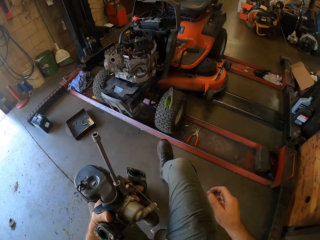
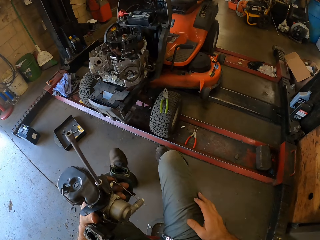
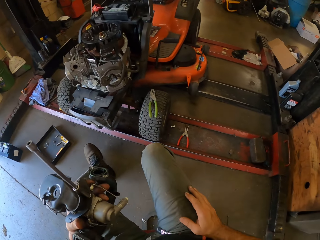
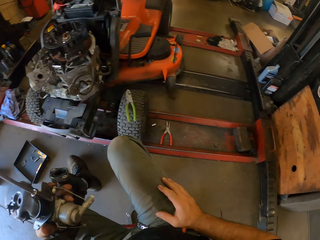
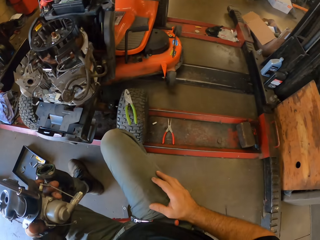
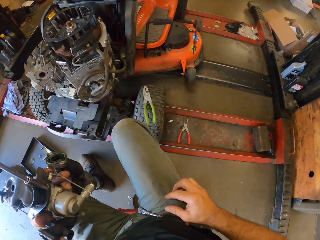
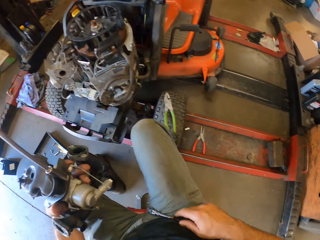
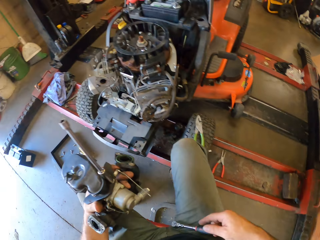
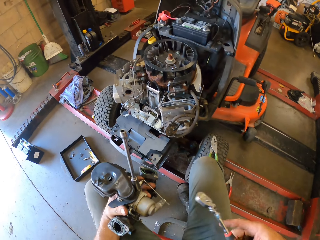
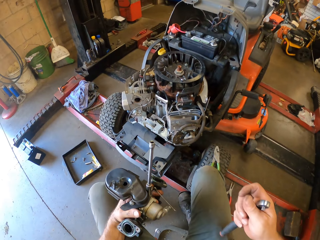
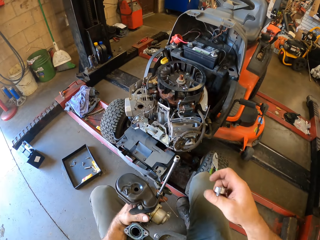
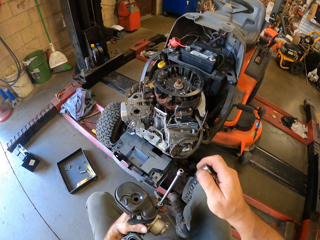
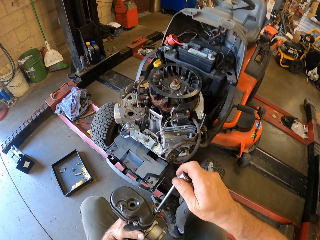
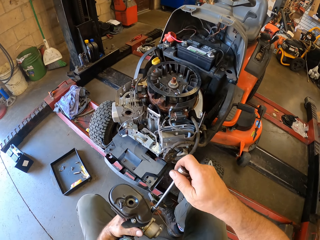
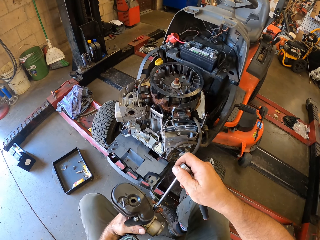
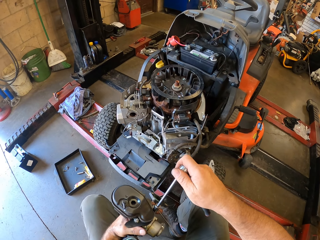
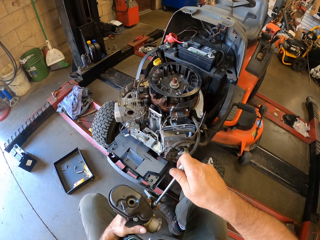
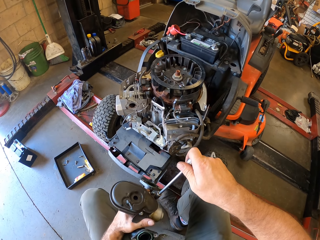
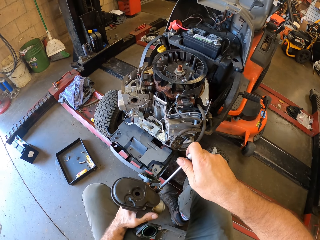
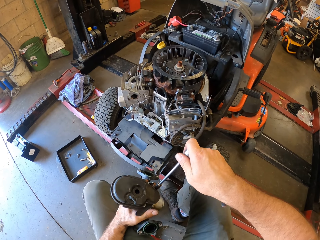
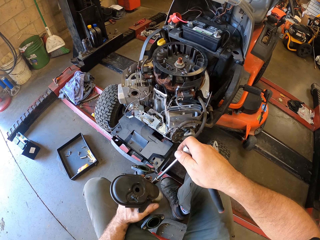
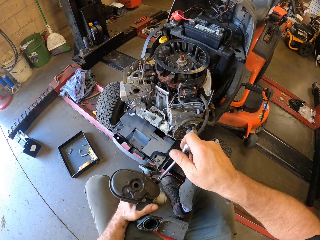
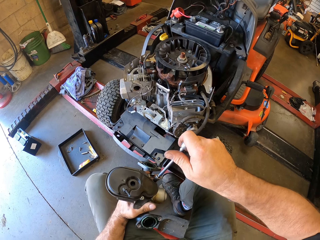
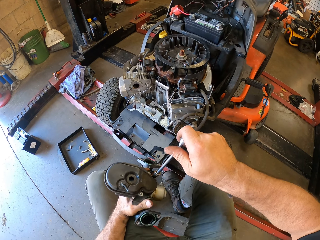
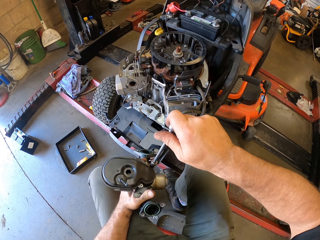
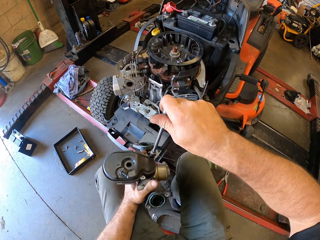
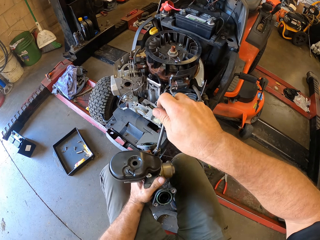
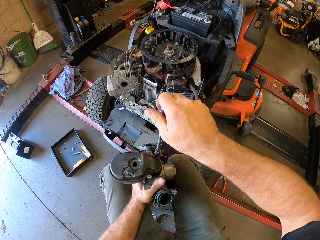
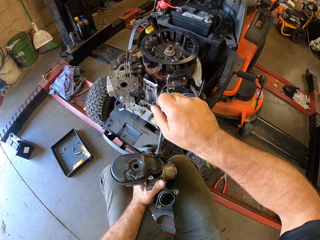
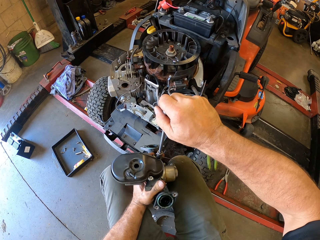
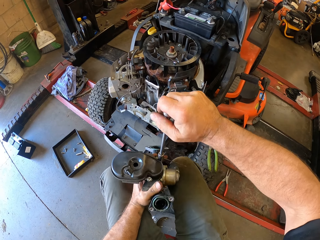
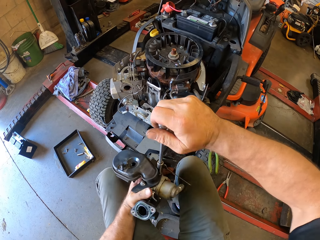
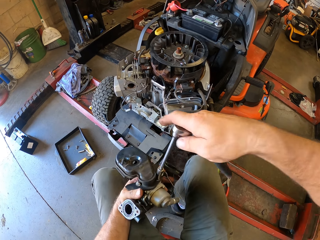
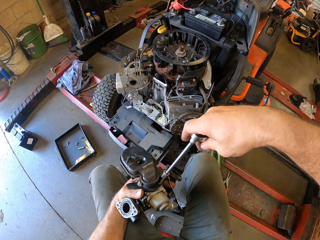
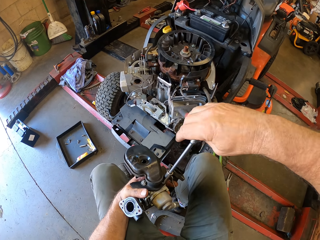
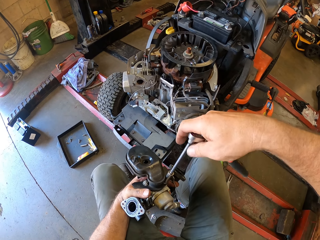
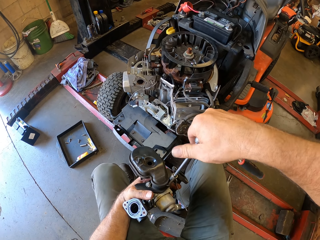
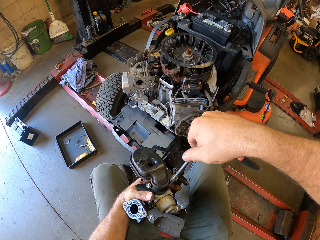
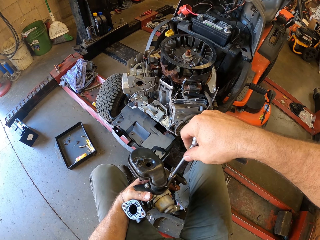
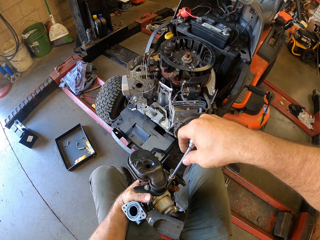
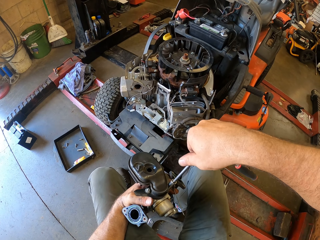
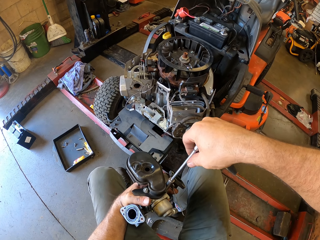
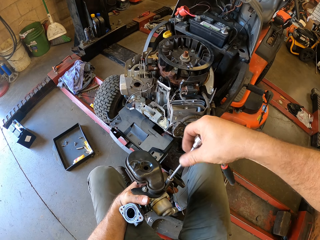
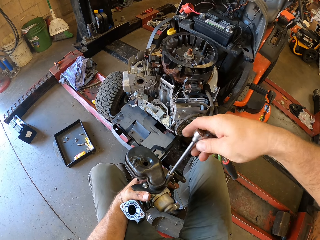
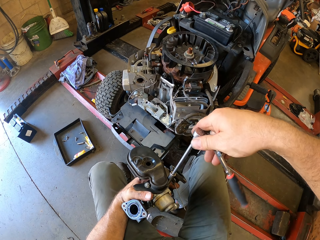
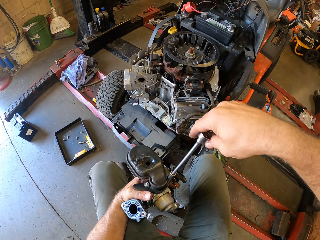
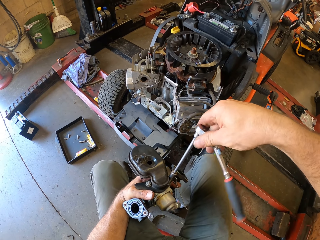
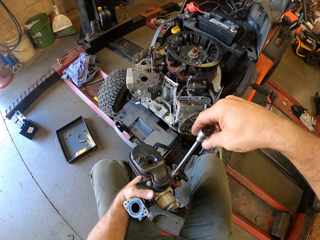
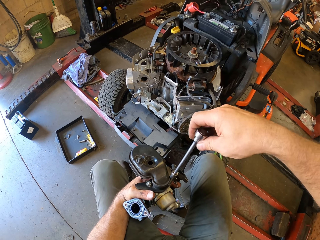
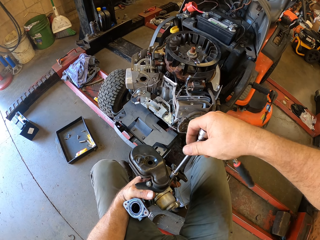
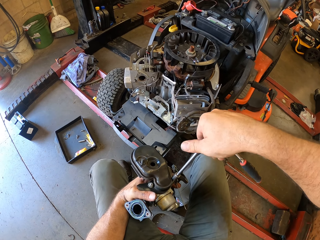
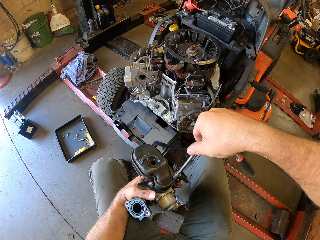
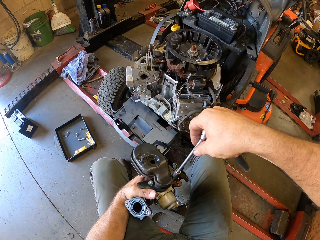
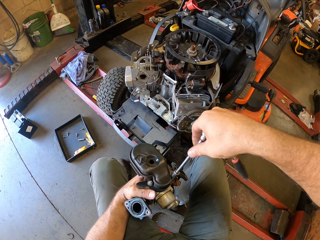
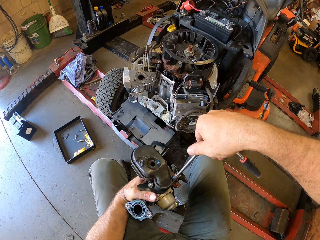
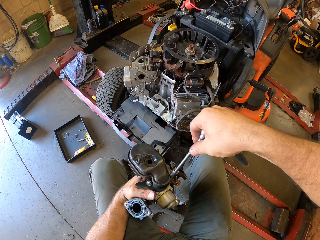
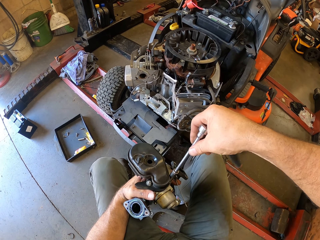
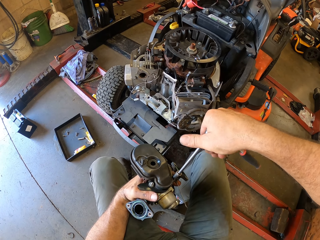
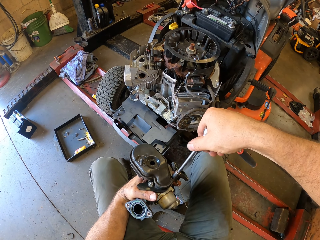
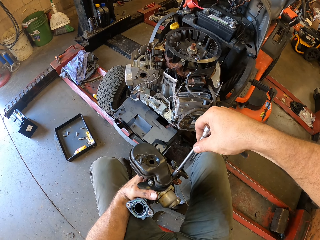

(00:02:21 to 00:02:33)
The camera wearer picks up the detached part of the torque wrench on his lap. He attaches the torque wrench. He unscrews the screw with the torque wrench.

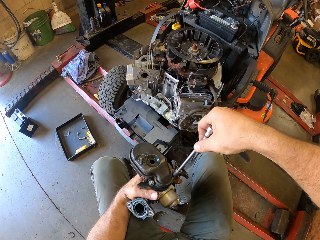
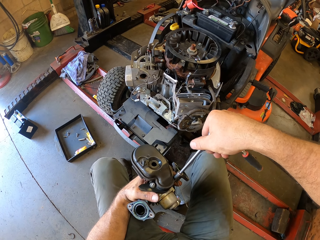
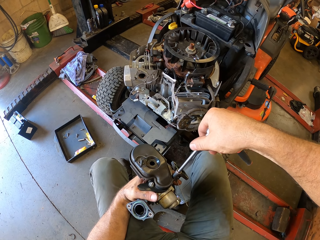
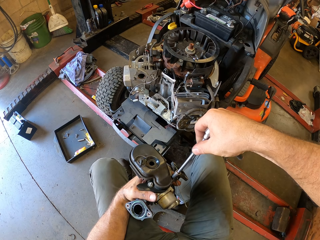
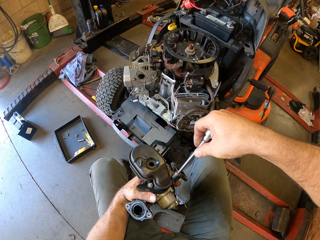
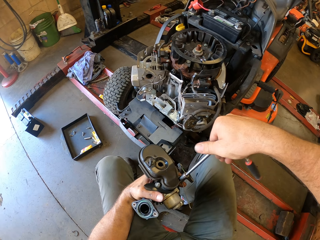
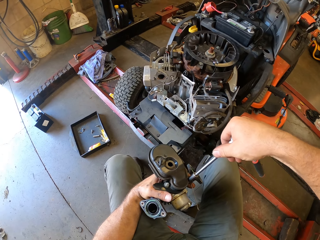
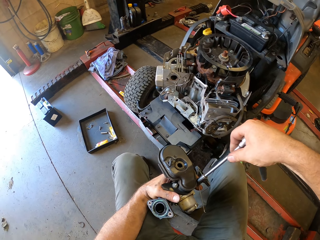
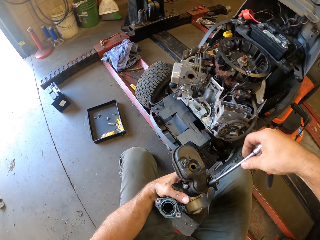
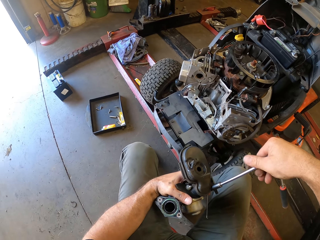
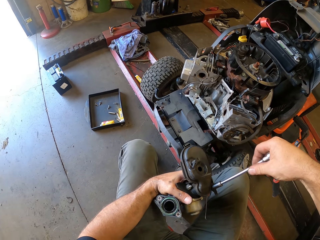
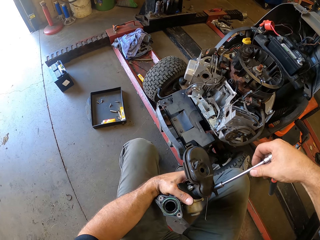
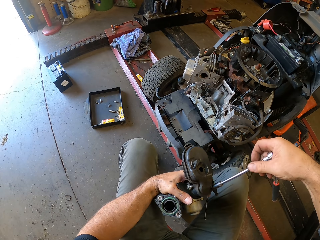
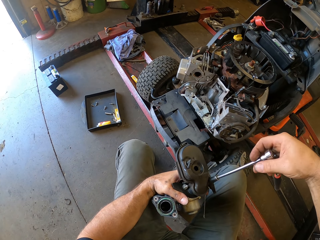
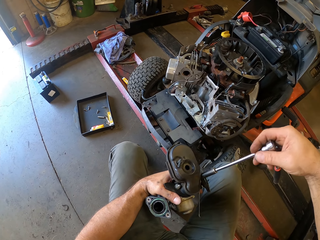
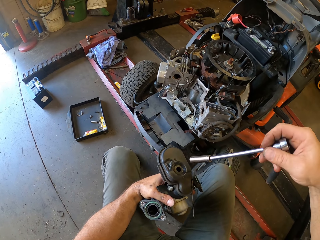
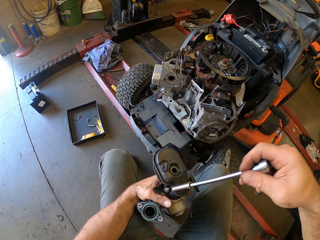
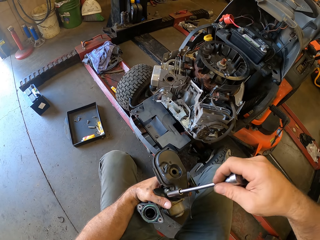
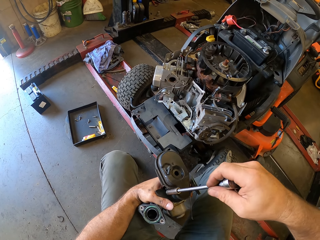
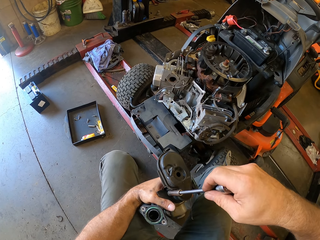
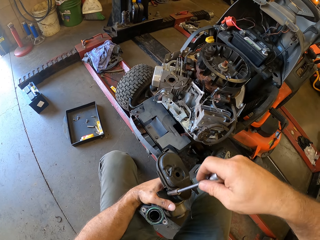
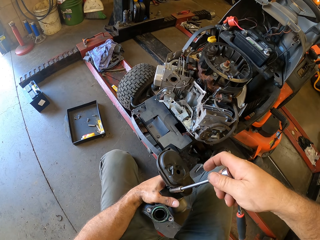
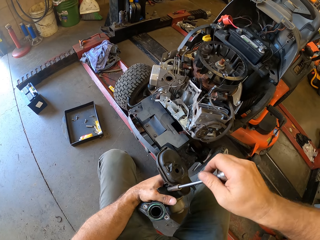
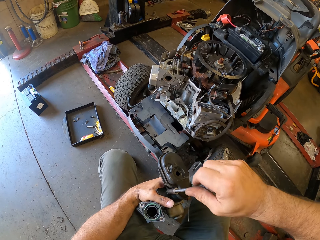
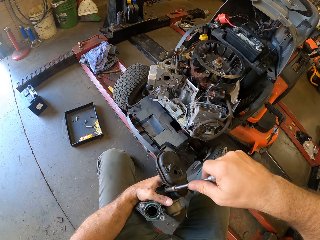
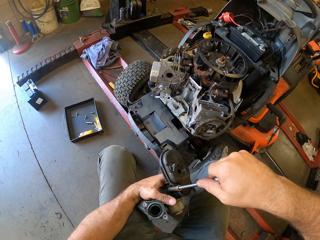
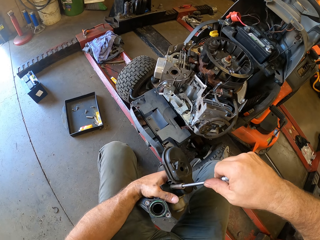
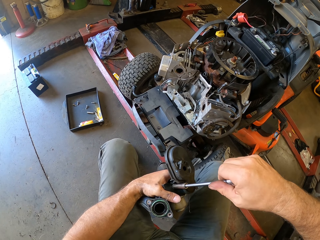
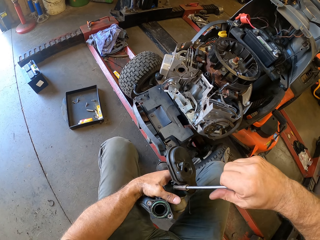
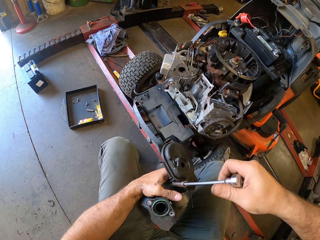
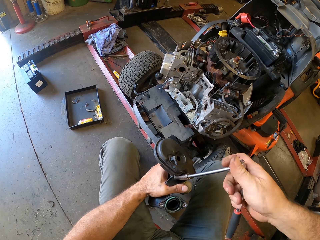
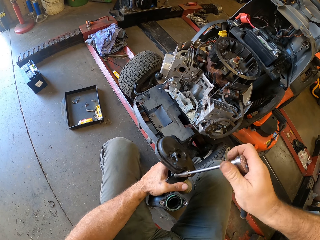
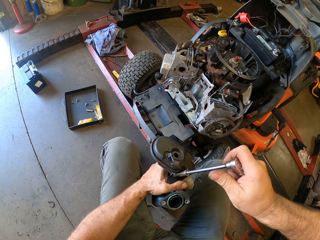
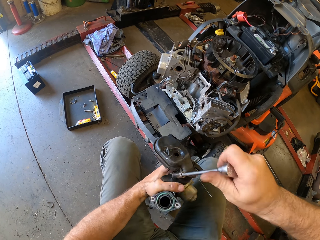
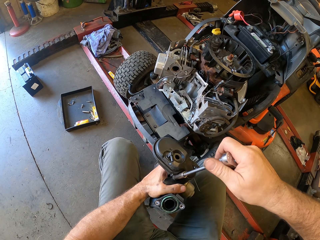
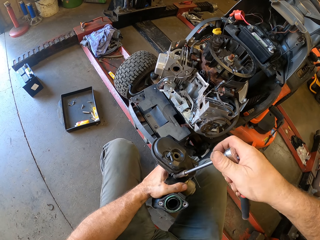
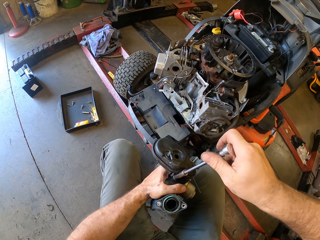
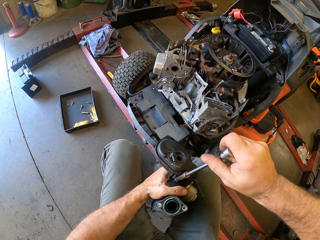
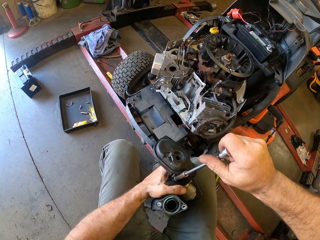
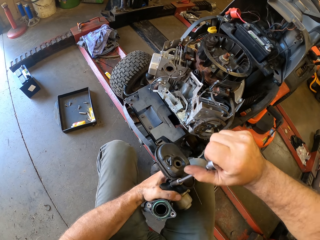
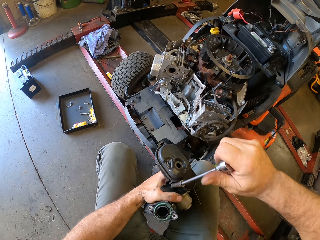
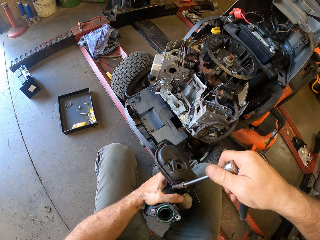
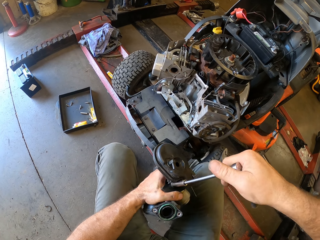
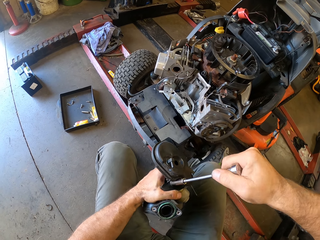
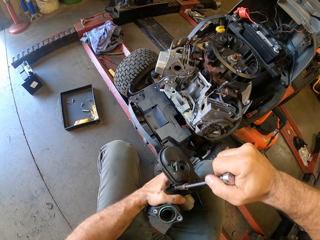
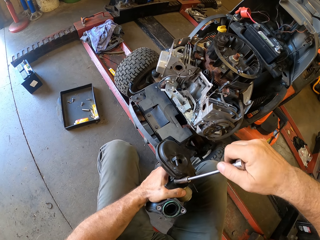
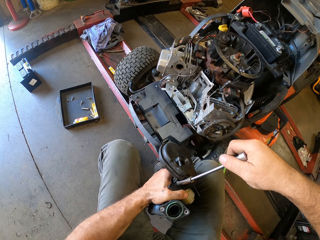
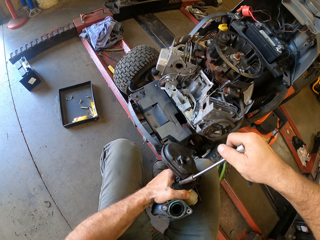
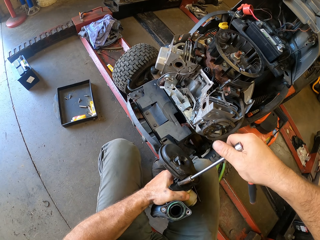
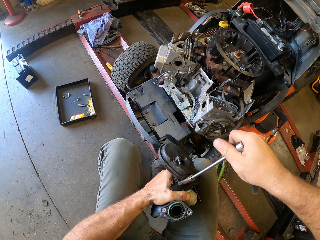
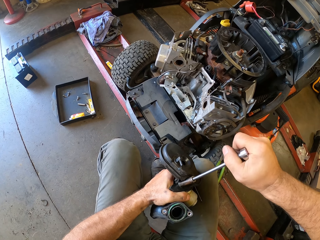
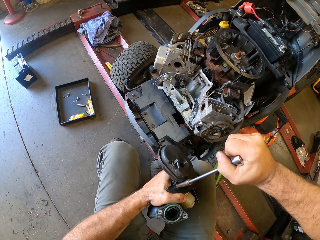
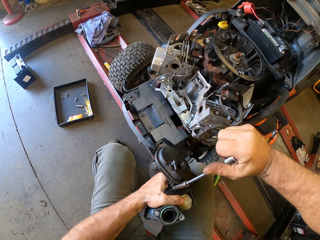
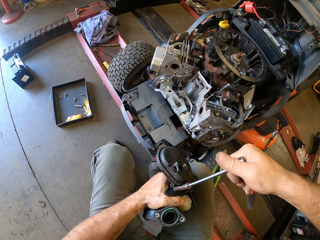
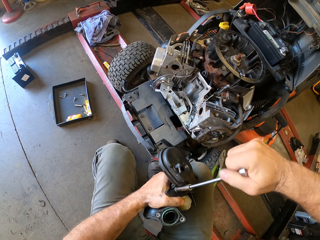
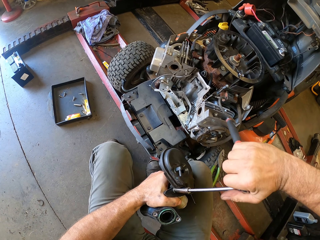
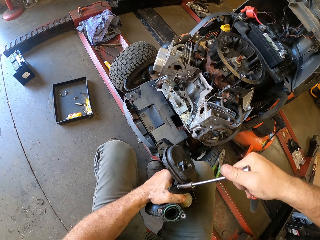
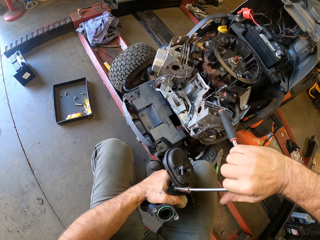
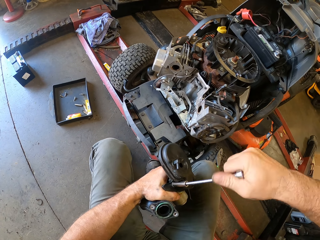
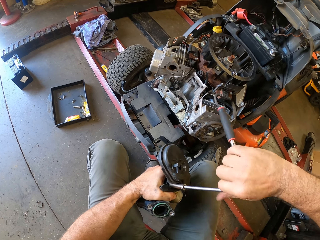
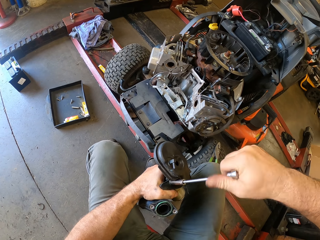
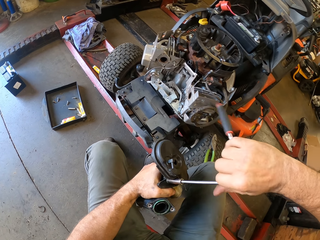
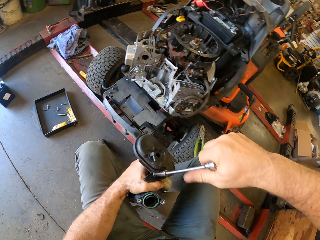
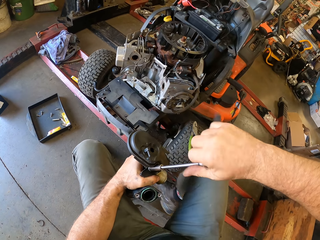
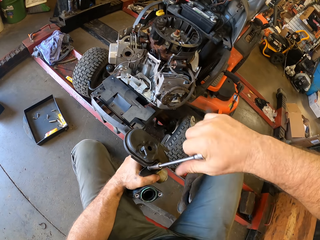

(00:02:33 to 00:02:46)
The camera wearer unscrews another screw with the torque wrench.
